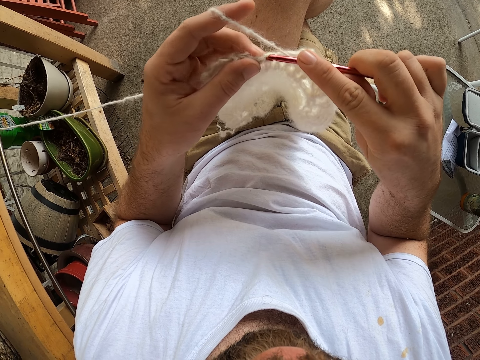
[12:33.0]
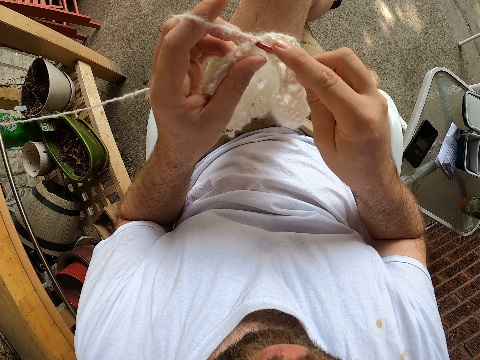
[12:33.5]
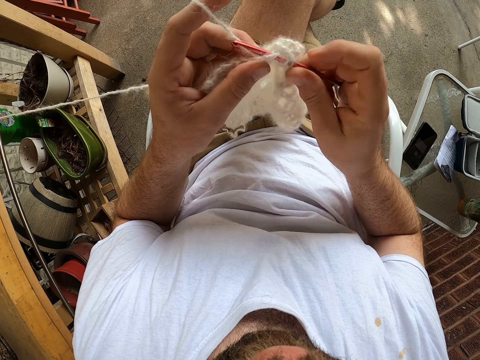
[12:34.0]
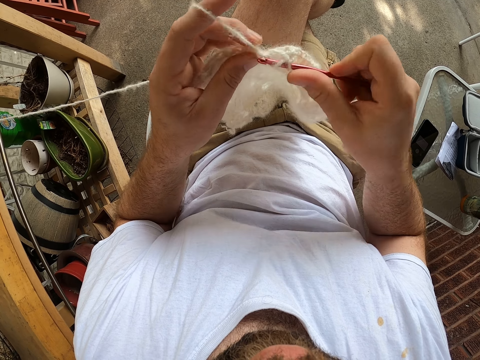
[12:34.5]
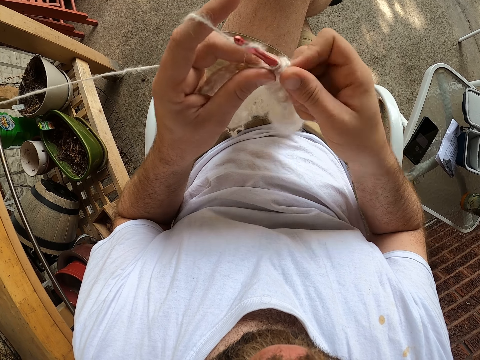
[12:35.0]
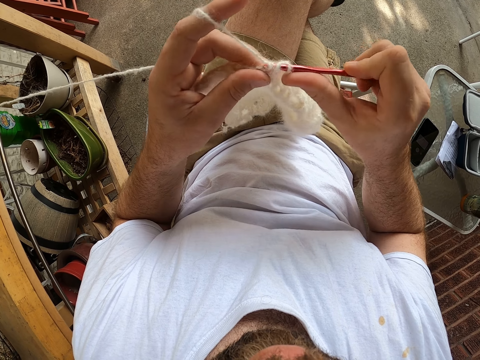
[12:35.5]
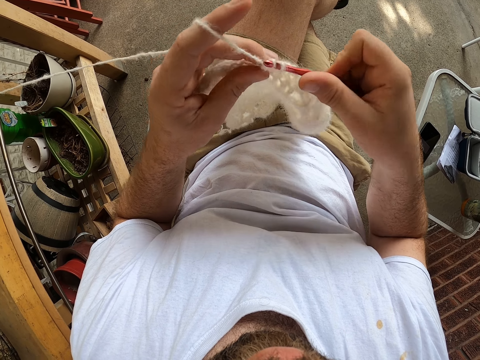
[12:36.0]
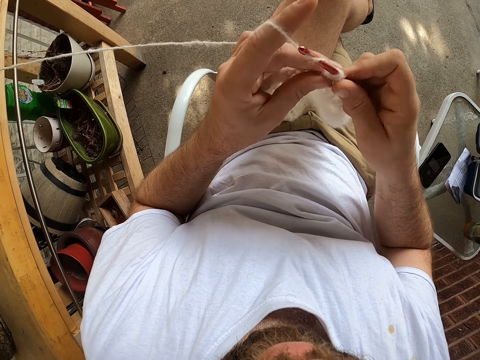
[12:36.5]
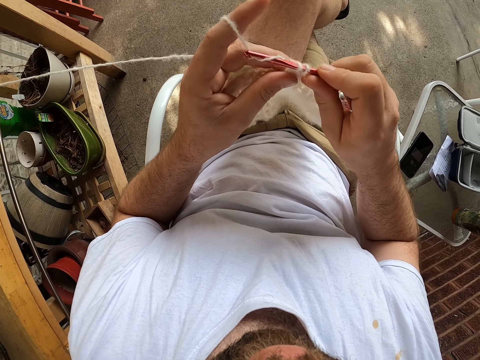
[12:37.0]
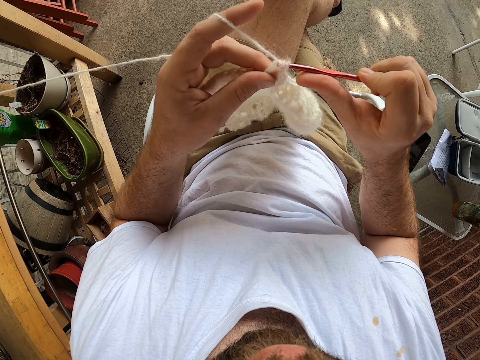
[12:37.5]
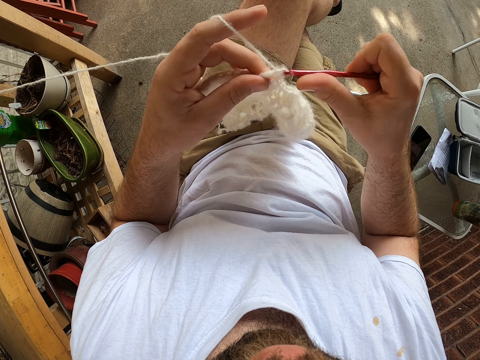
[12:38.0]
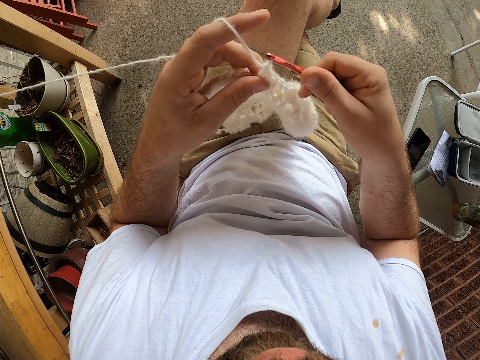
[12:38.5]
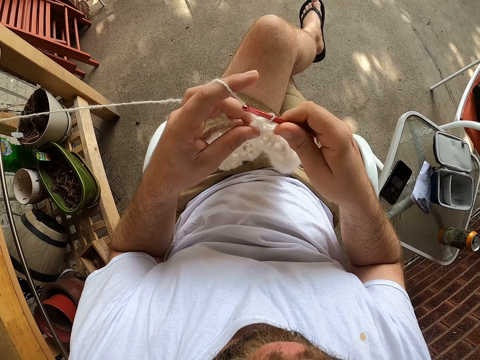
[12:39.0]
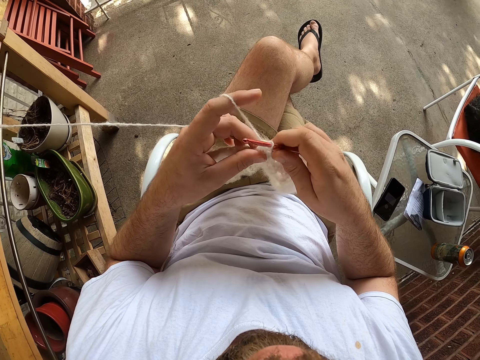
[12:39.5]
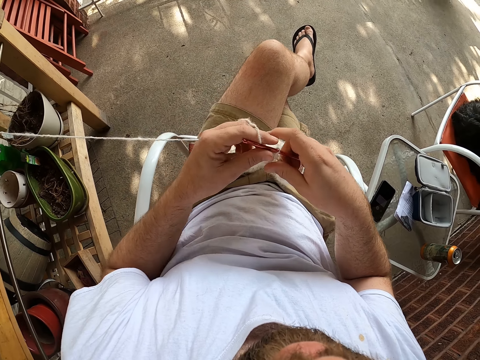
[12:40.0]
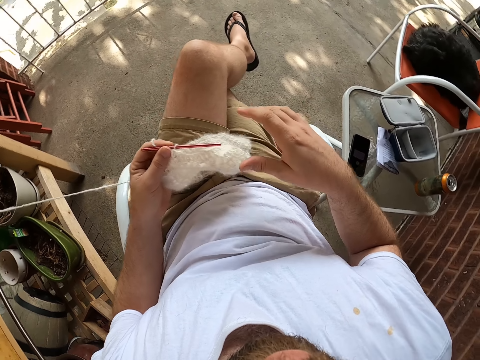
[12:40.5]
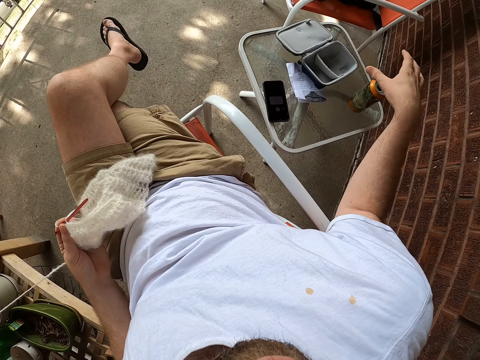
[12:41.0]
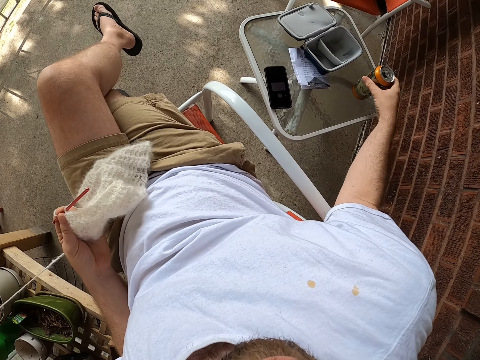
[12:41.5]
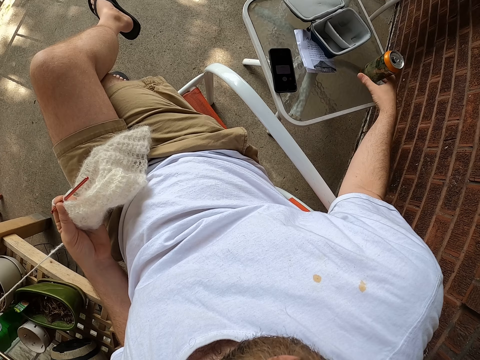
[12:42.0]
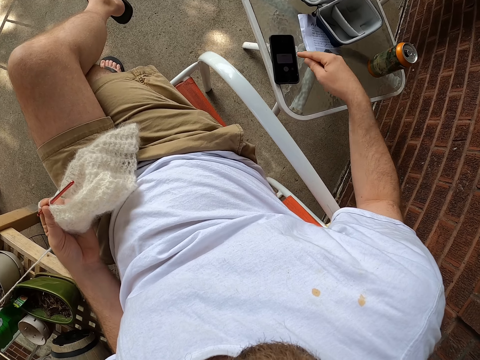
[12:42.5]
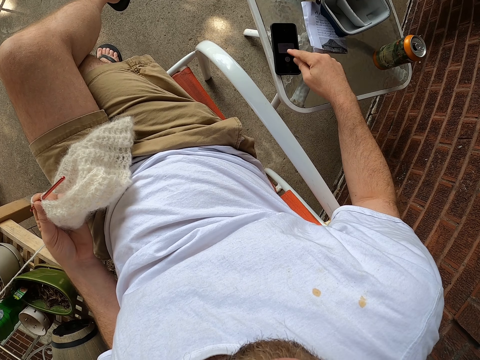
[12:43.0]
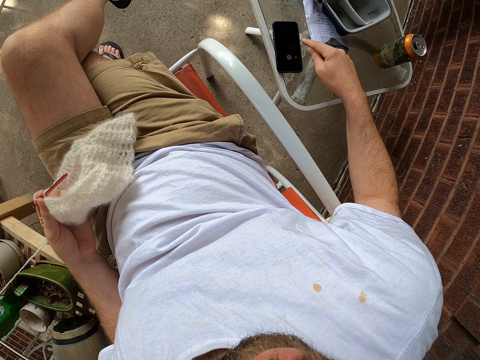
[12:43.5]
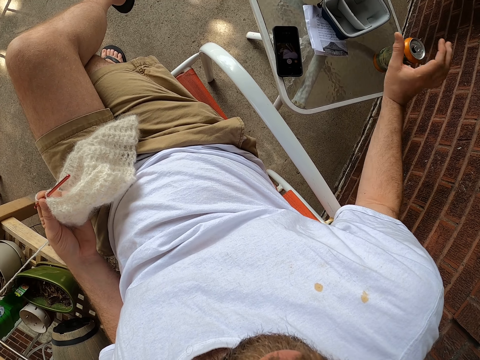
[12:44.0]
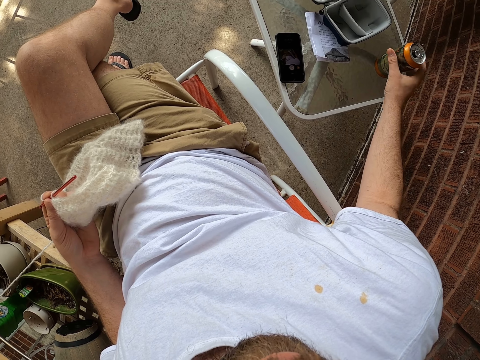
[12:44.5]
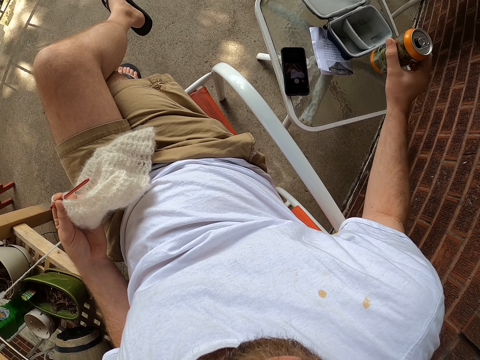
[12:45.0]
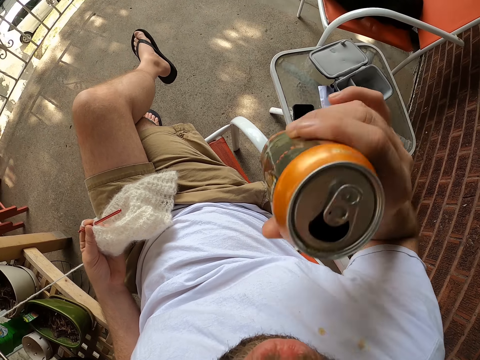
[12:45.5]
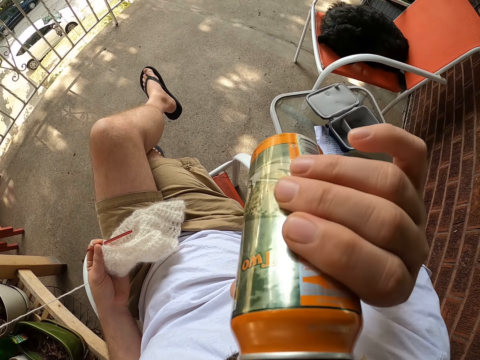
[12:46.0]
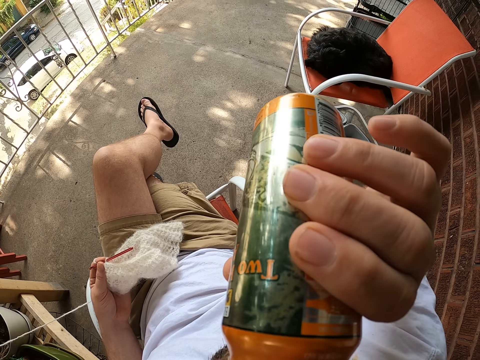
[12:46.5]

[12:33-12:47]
The camera wearer adjusts the fabric. He holds the knitting pin or crochet hook with his left hand. He taps the phone screen on the table with his right index finger. He picks up the can from the table with his right hand. He drinks from the can.

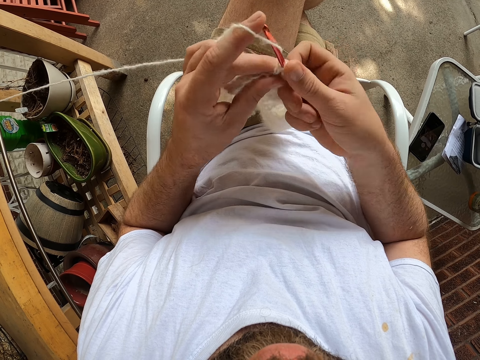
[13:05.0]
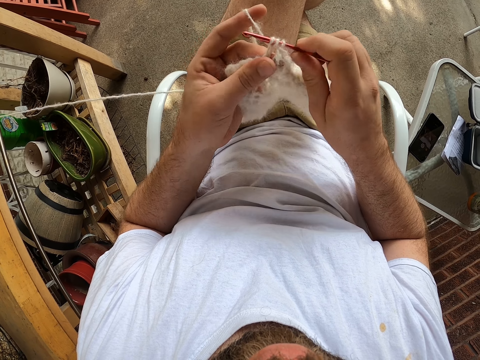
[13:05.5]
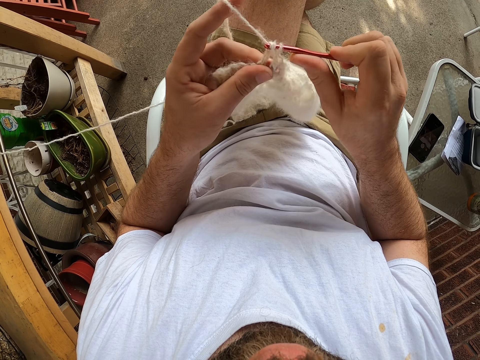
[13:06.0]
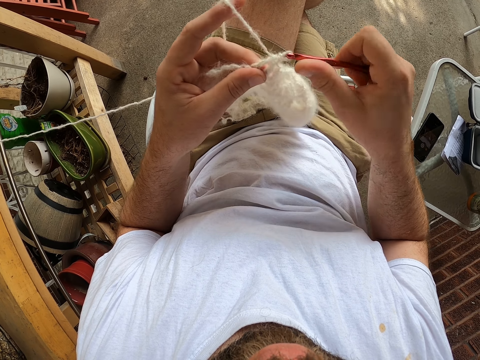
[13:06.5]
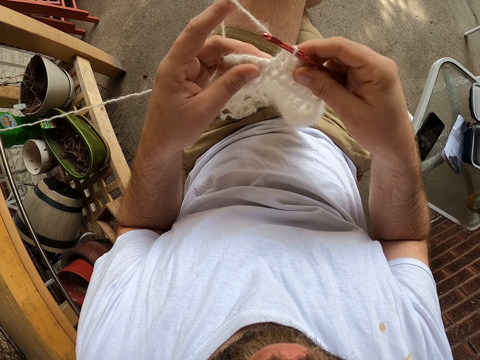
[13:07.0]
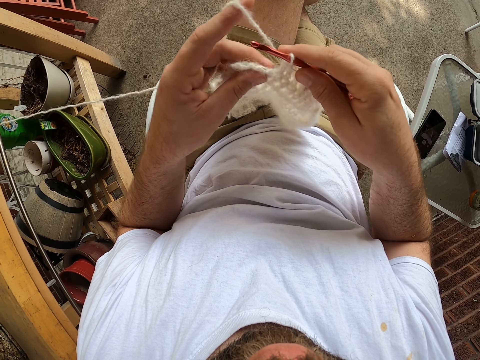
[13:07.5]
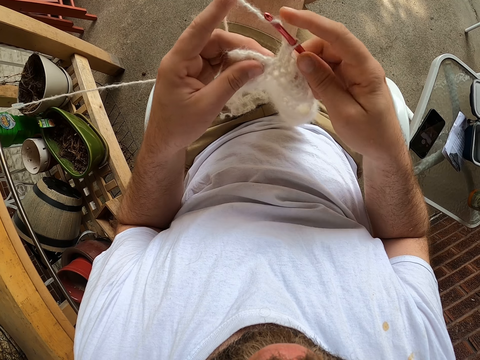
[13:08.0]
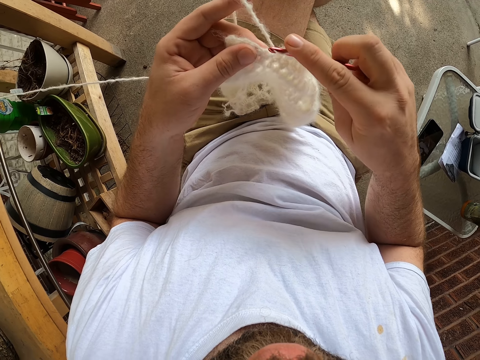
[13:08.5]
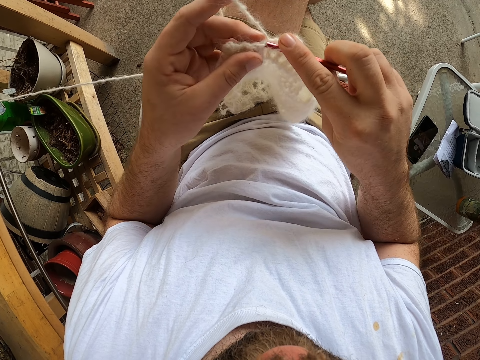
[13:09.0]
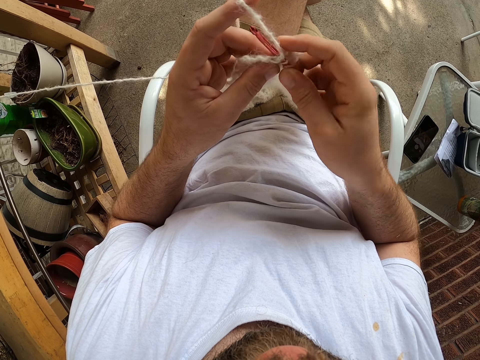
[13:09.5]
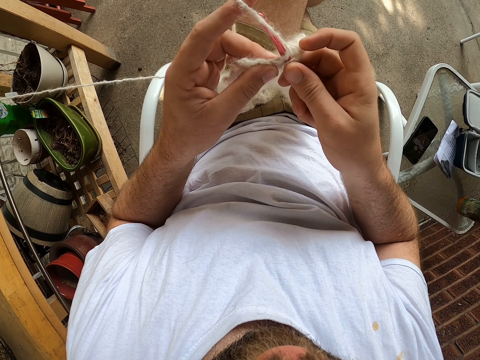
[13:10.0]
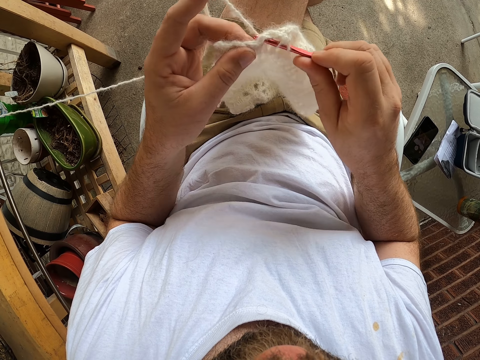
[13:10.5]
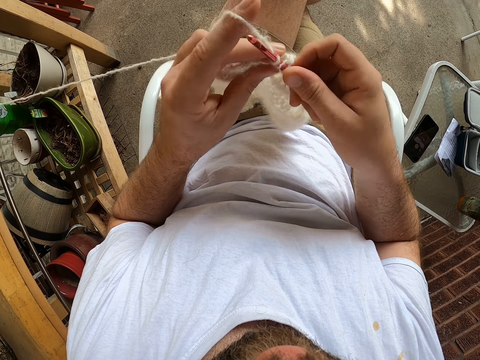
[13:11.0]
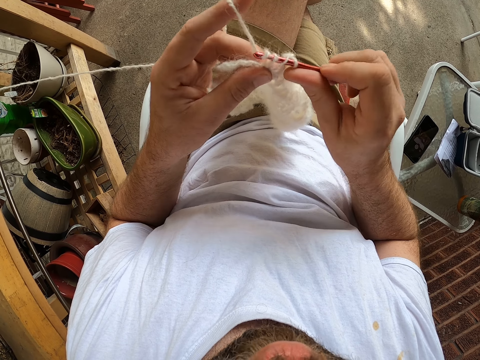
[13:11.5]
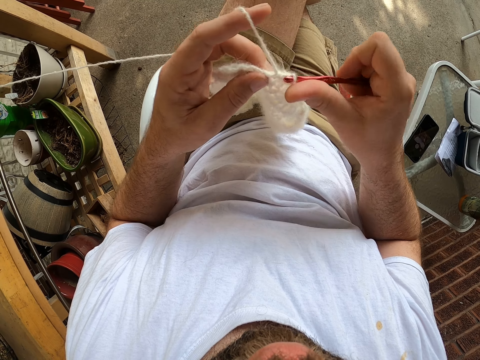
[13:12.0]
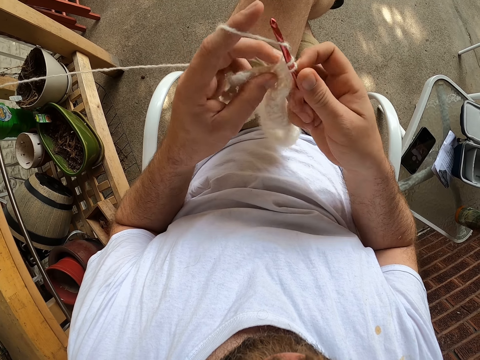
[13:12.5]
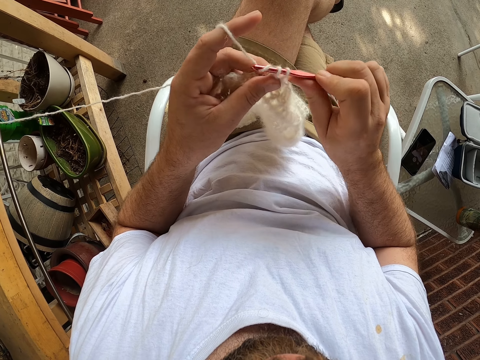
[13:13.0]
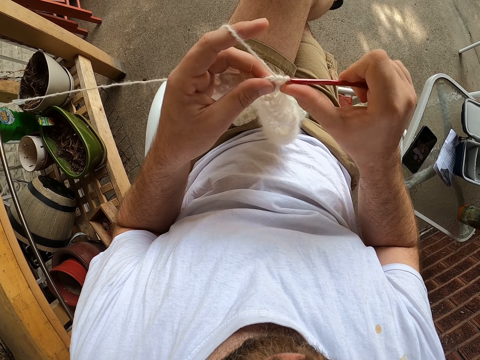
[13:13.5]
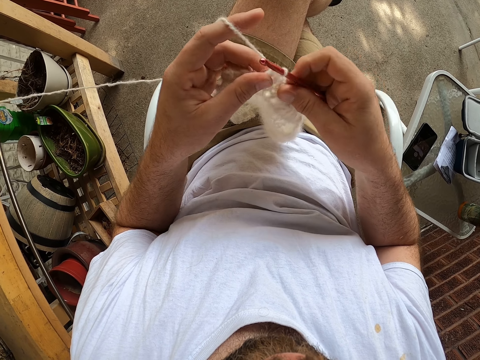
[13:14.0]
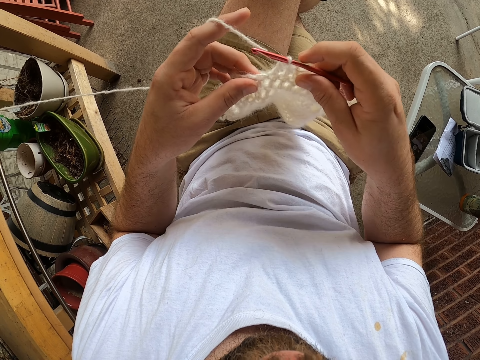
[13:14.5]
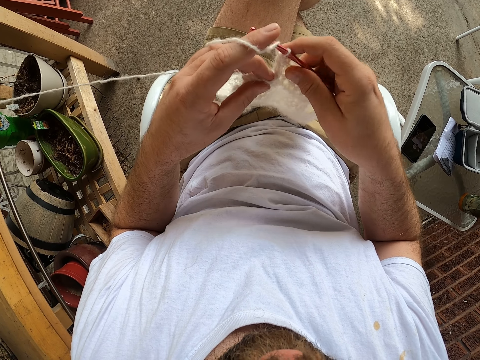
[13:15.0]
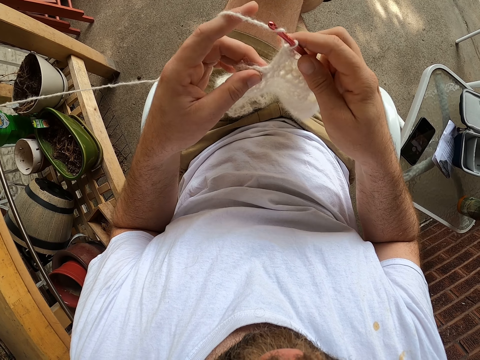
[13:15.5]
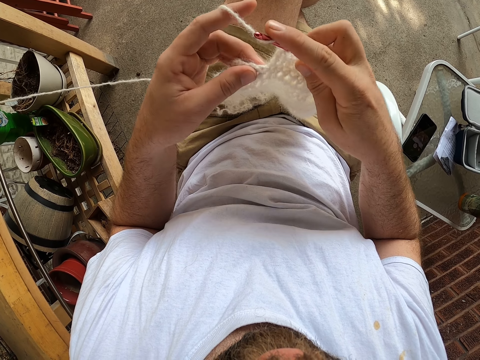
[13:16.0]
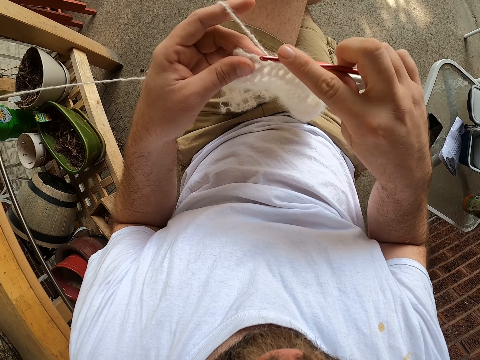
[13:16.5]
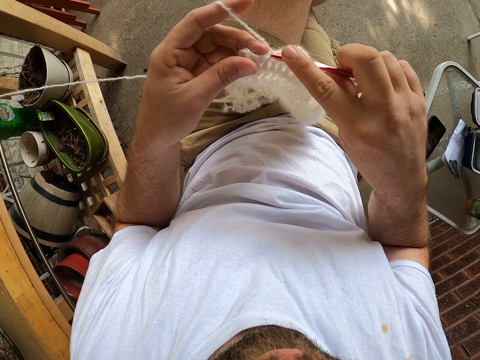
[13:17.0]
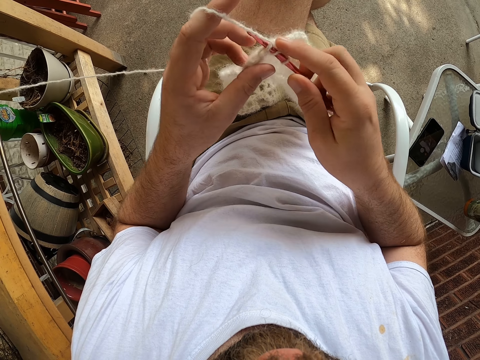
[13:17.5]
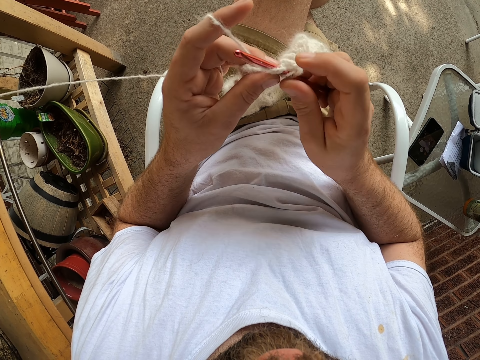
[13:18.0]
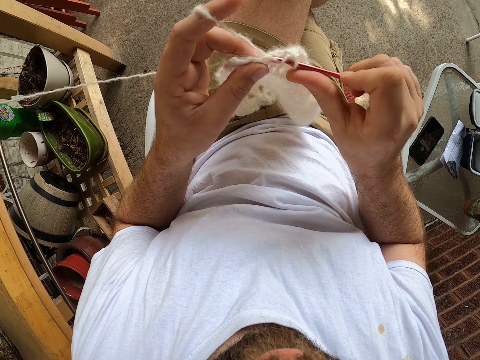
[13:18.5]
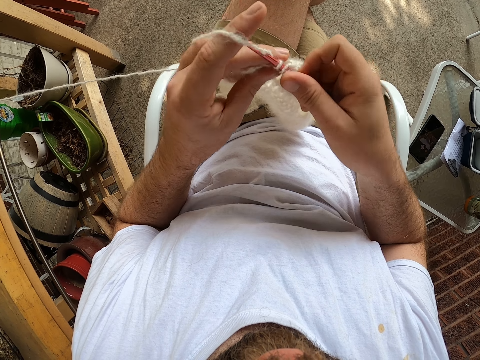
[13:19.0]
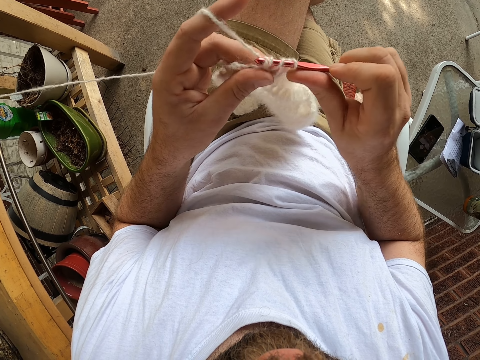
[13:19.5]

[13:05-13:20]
The camera wearer adjusts the fabric. They knit the fabric. They adjust the fabric. They knit the fabric.
